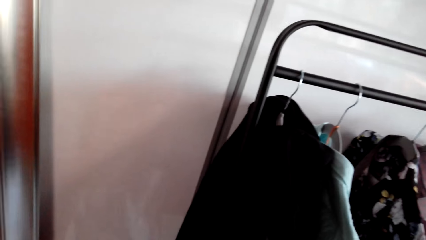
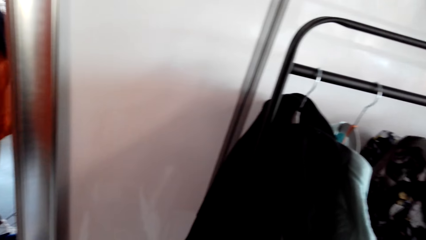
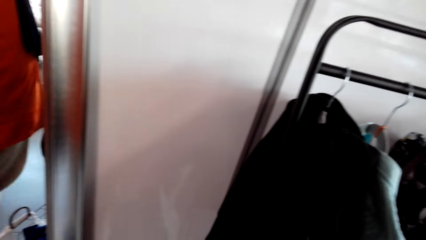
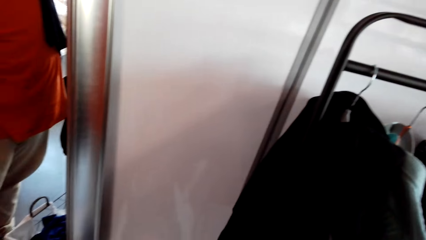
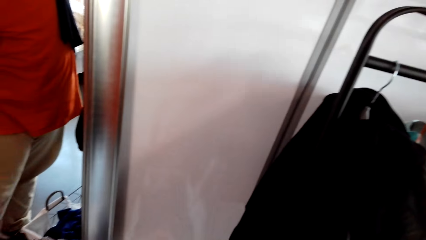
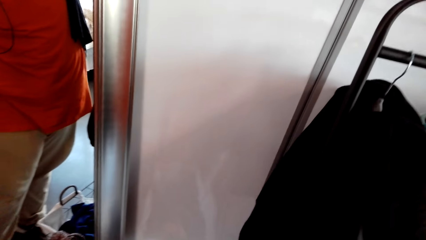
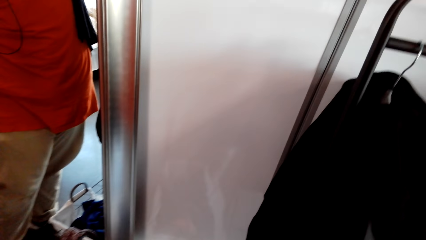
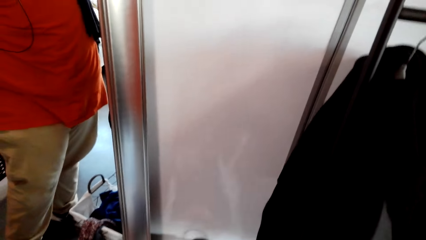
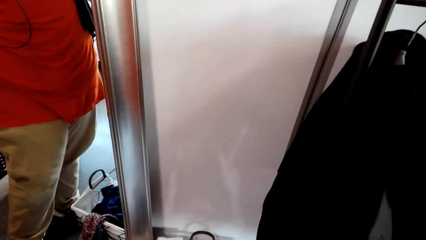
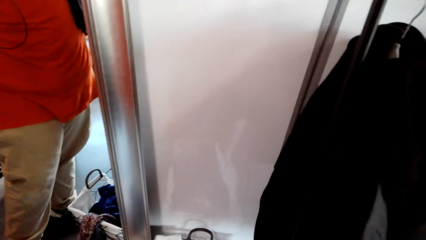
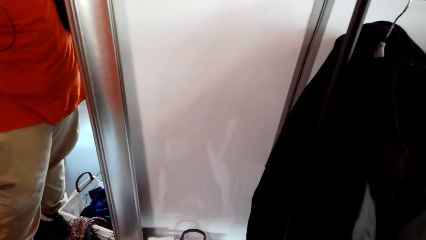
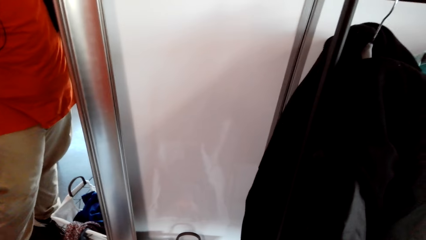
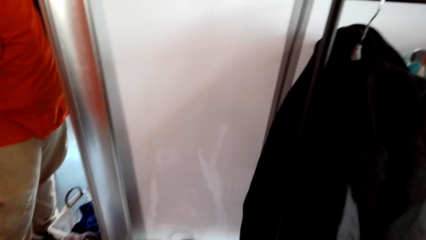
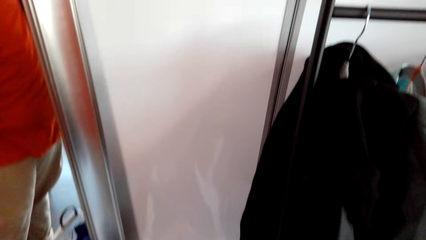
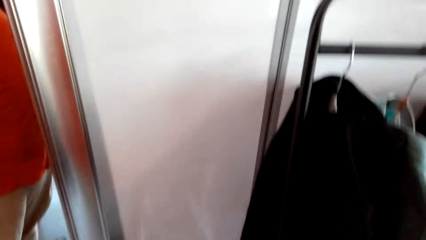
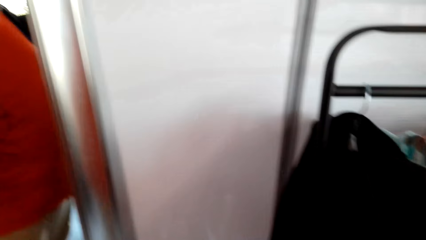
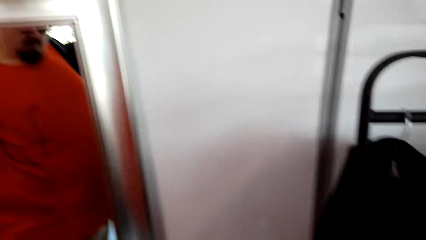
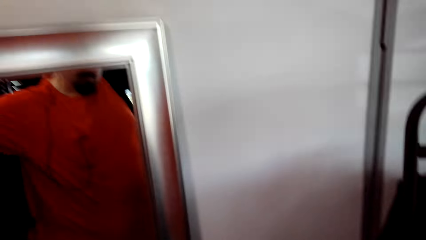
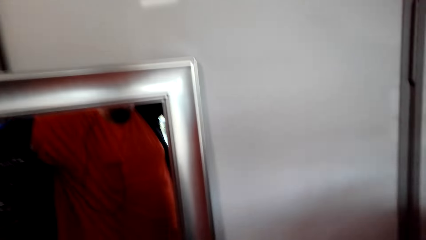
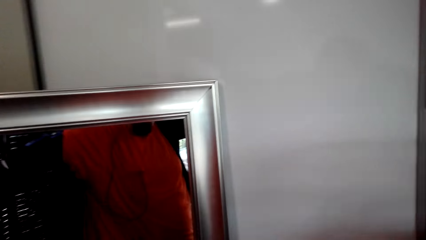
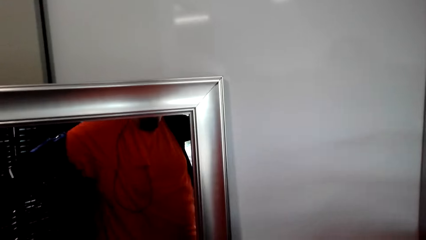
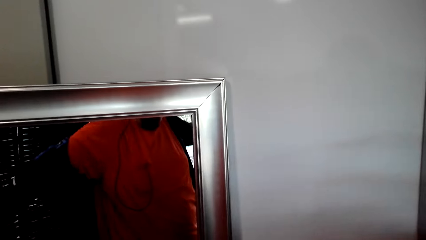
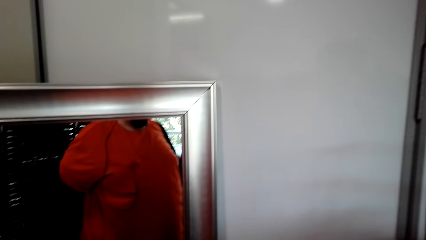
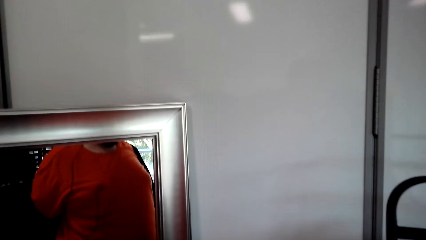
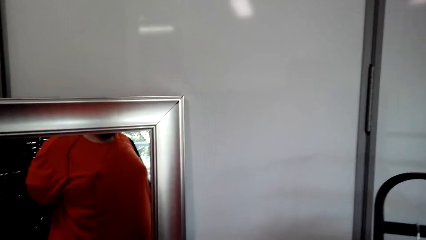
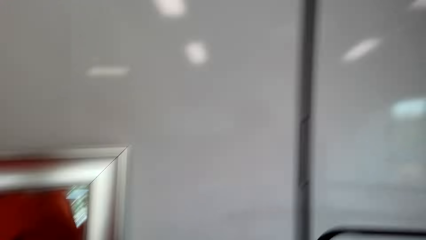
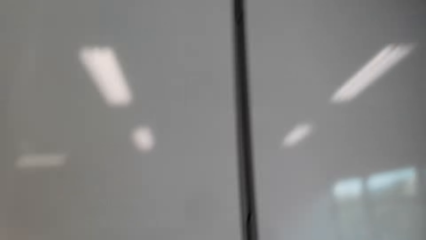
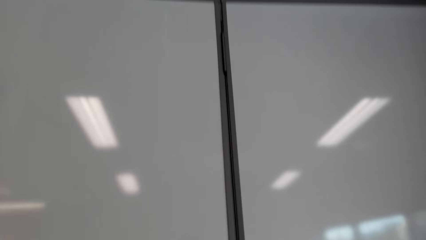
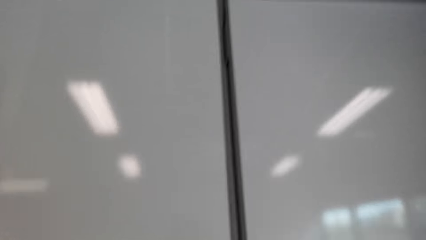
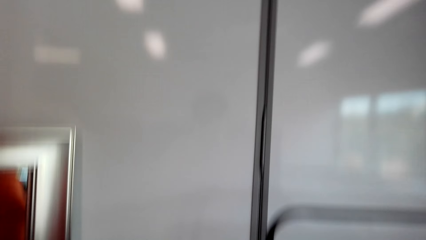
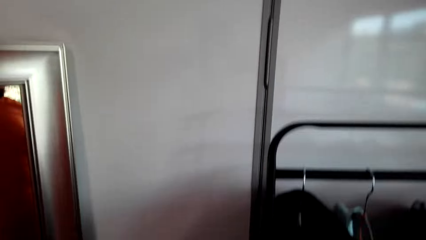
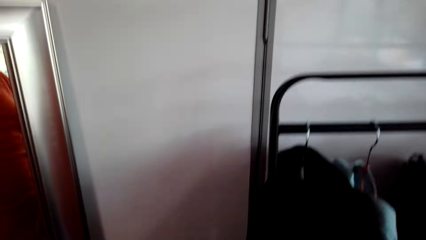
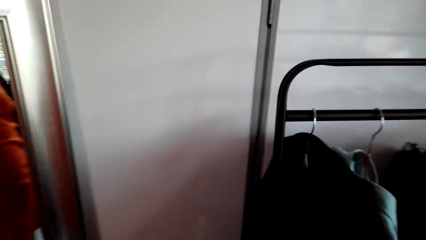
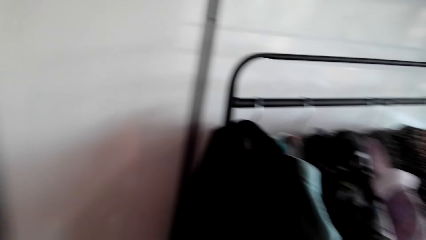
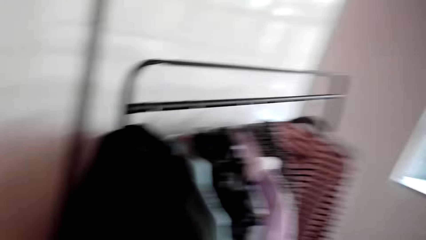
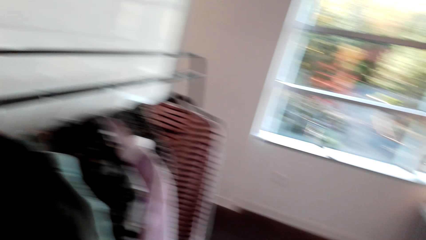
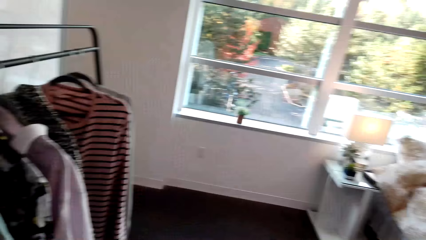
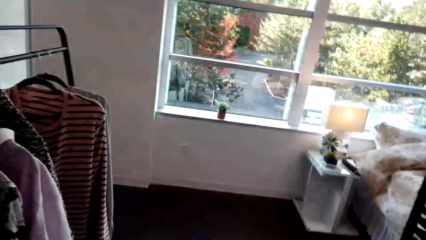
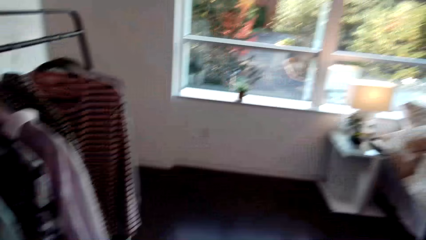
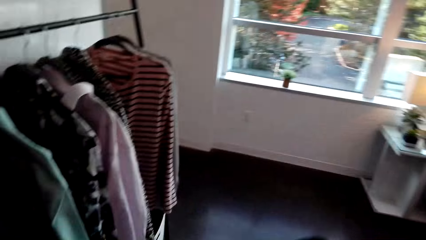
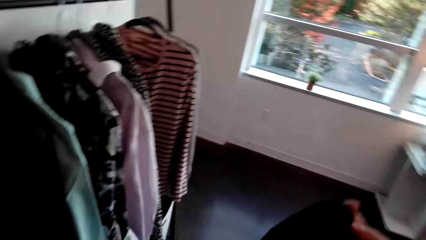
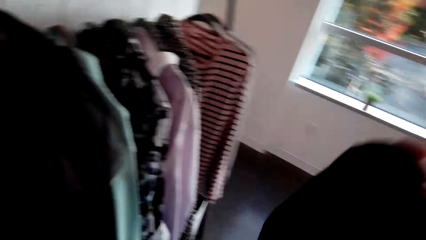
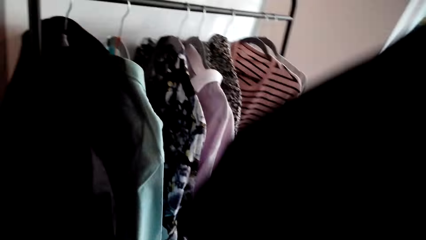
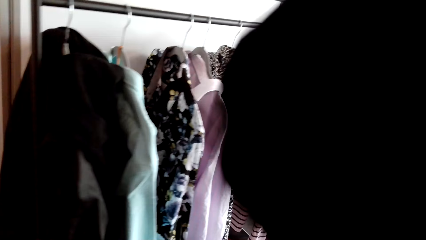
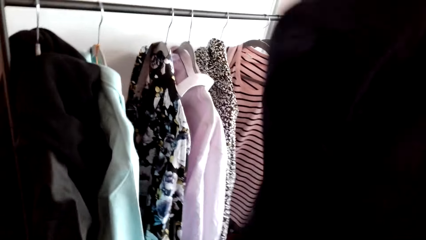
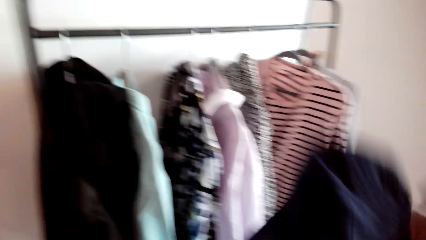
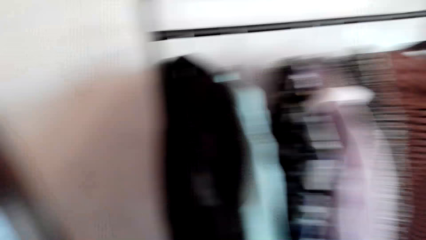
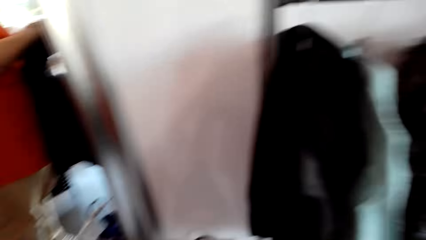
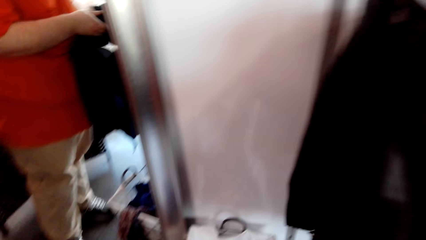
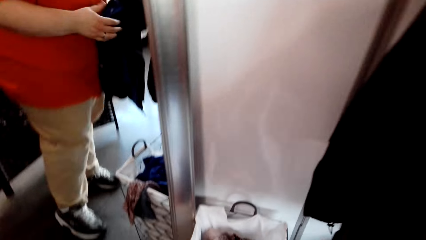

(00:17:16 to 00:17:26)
The camera wearer removes the jacket.

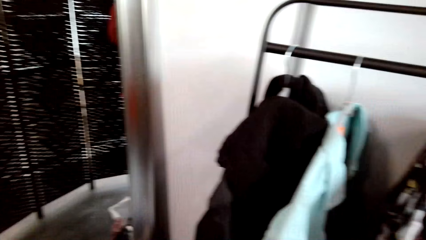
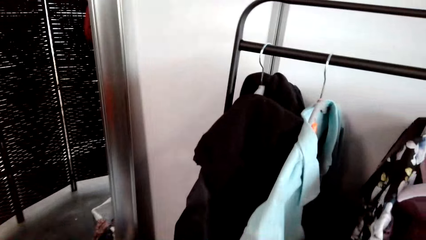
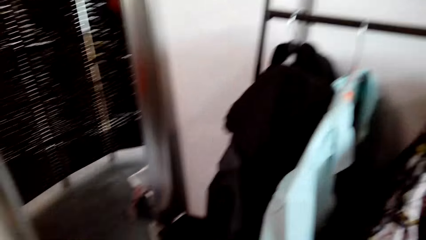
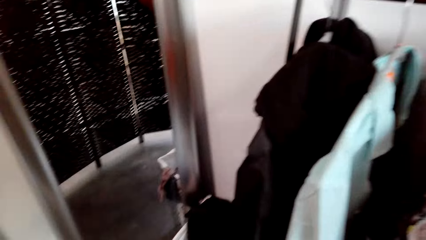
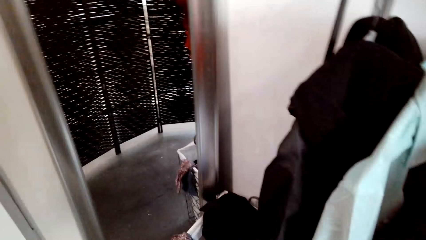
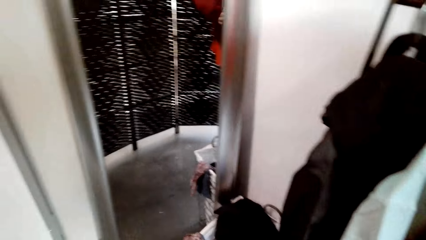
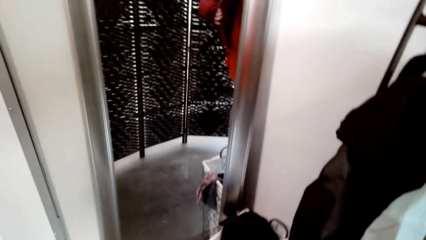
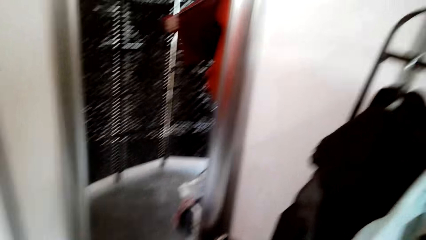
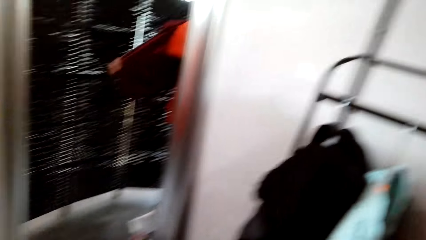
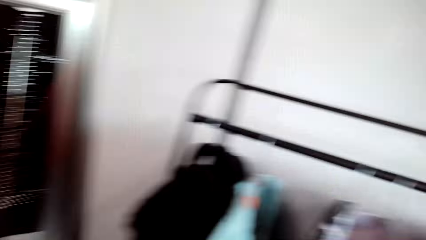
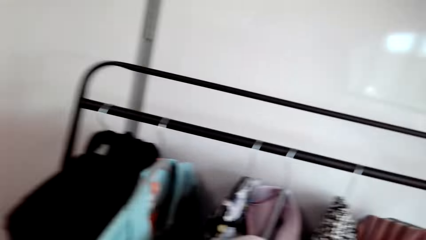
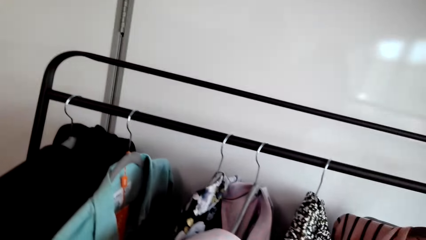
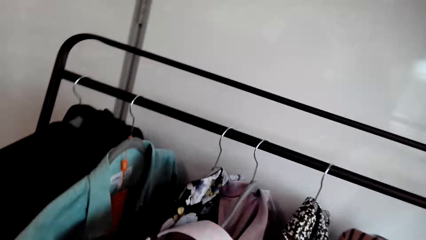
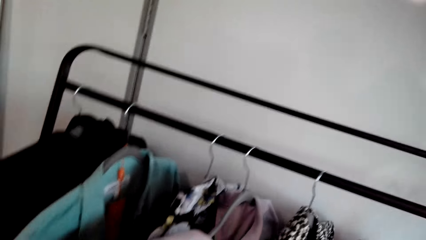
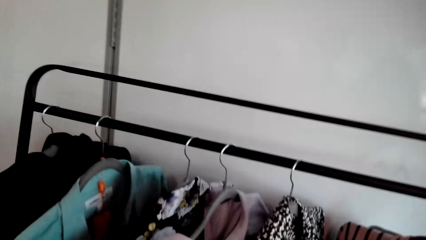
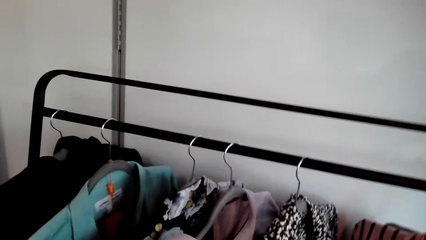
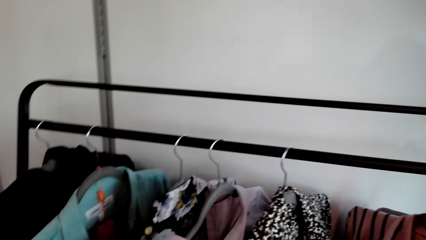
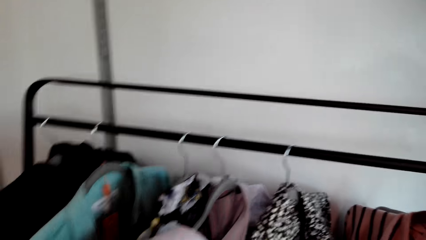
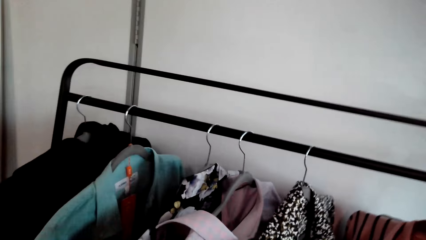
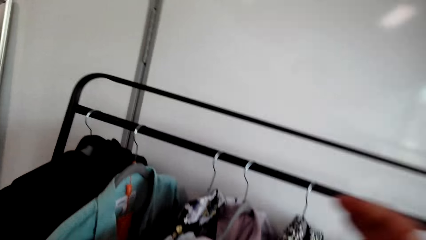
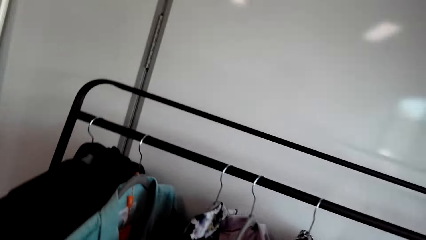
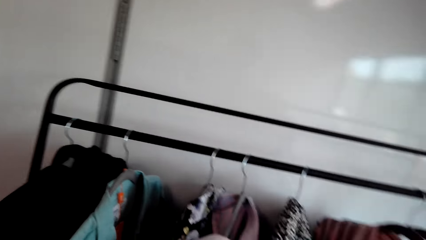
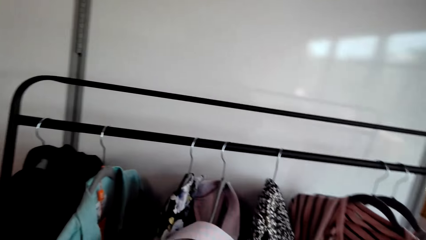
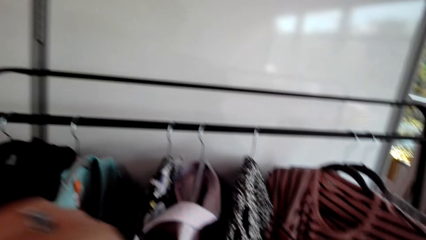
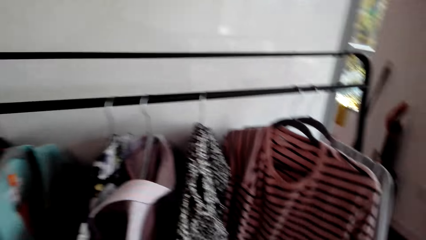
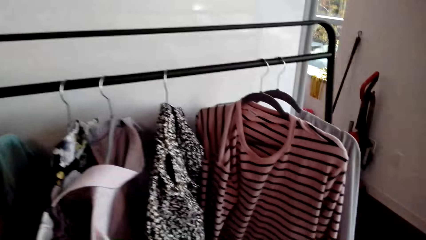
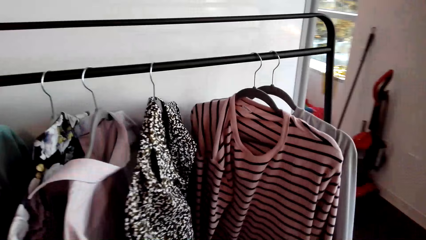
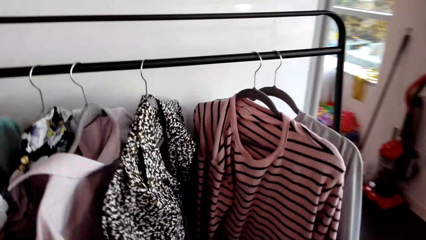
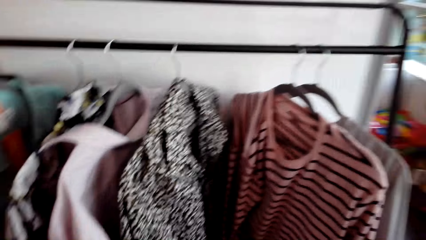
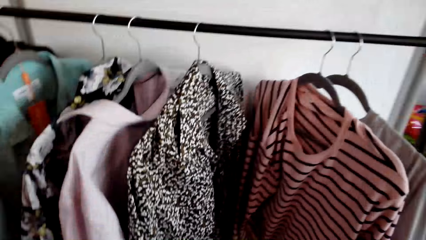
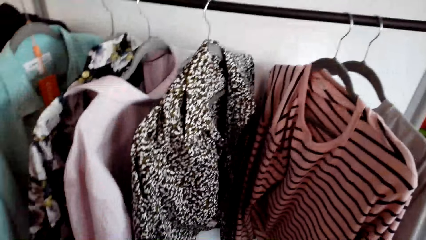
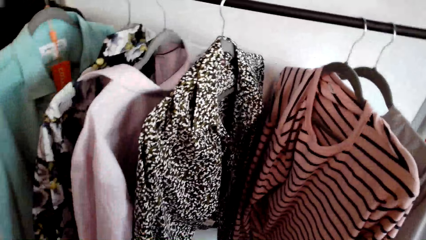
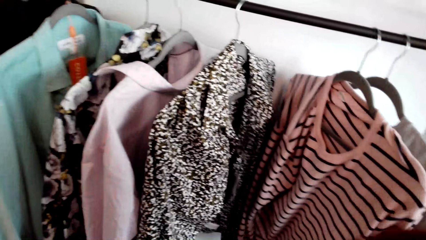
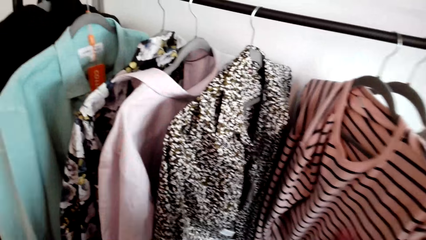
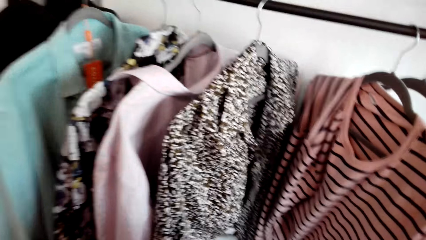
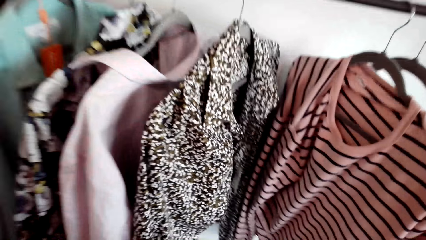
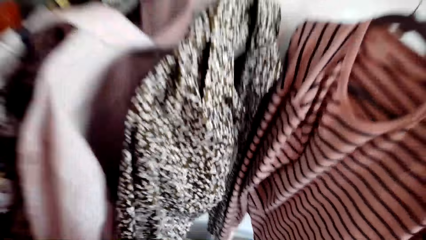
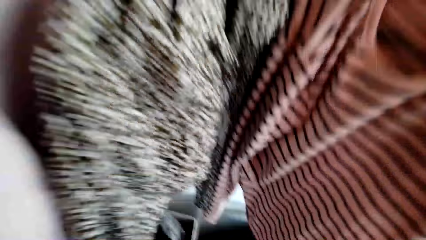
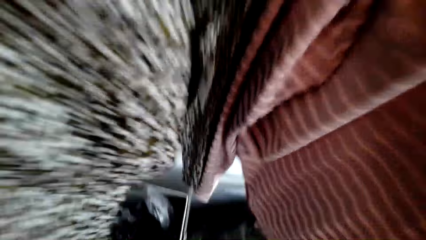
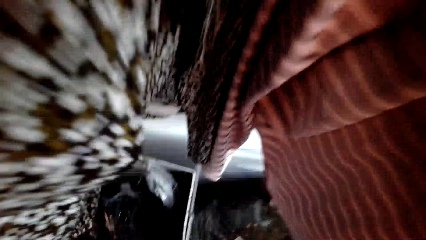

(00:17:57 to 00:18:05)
The camera wearer removes the jacket.
